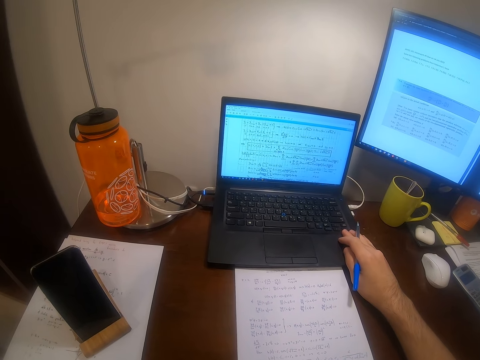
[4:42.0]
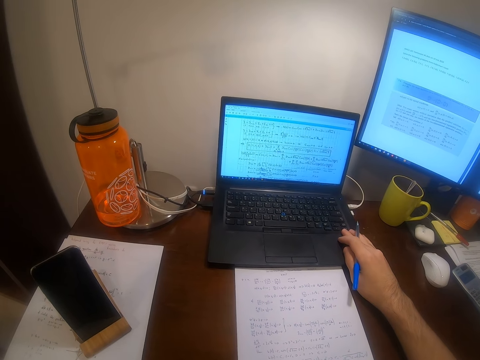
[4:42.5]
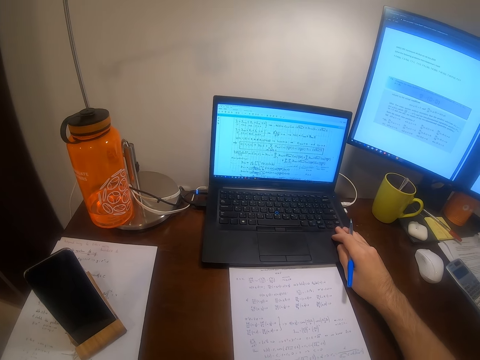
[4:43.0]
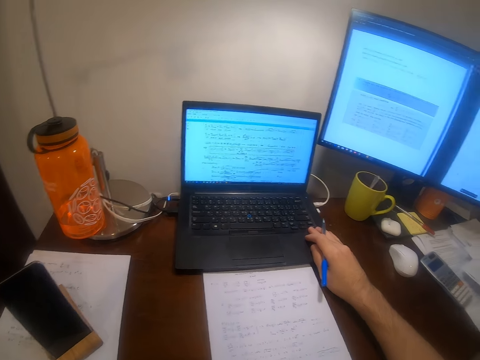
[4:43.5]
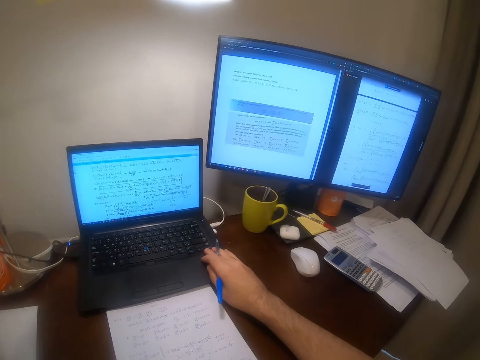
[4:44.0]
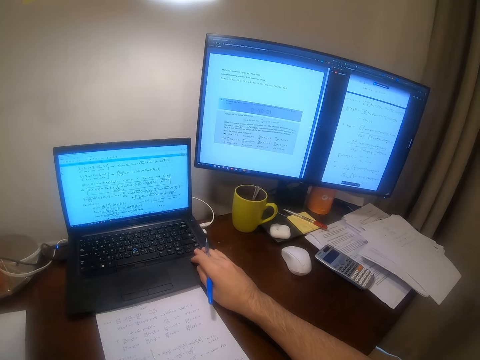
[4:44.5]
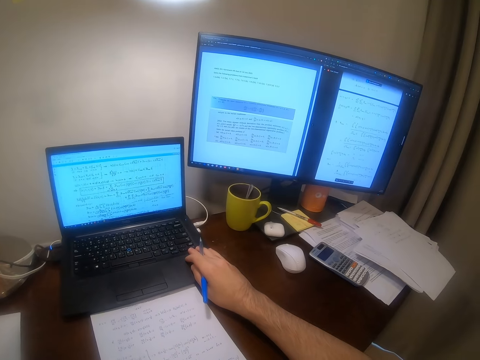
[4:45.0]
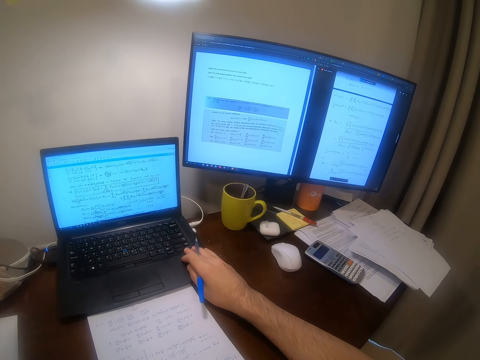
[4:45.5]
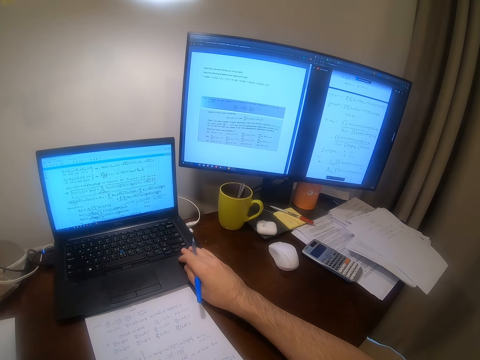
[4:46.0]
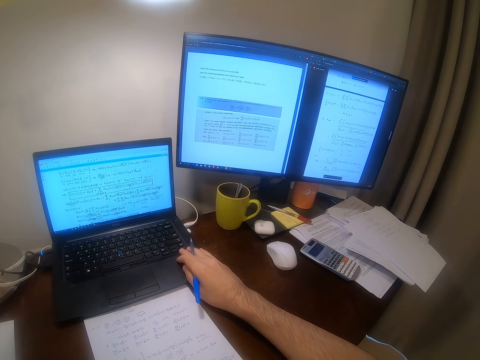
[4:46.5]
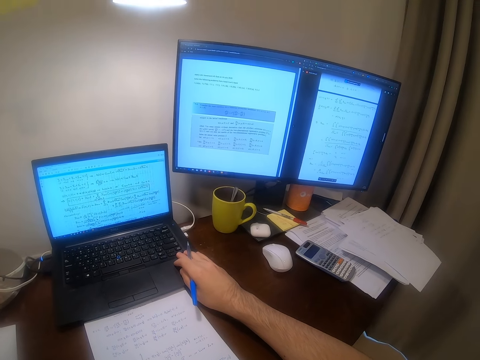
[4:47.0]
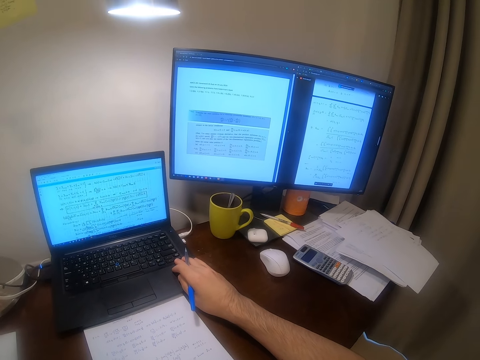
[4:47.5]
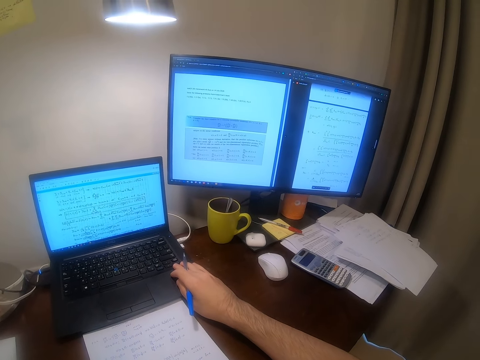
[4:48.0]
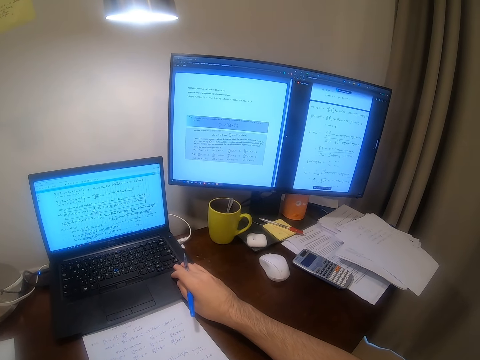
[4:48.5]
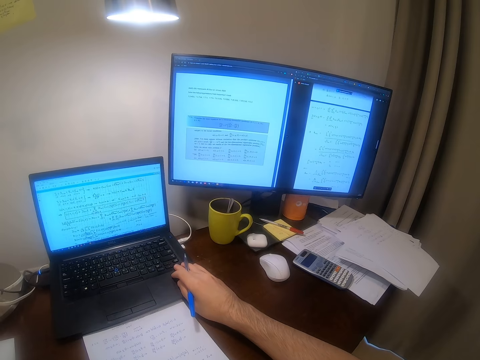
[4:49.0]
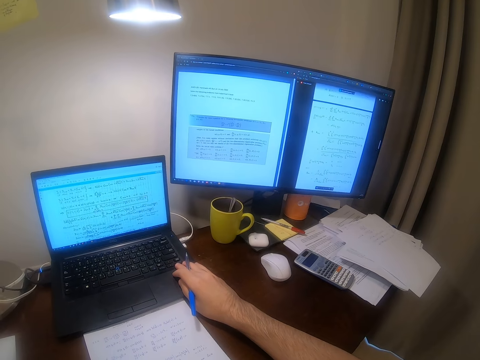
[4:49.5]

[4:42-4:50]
The camera wearer turns around the table. They turn around the office room.

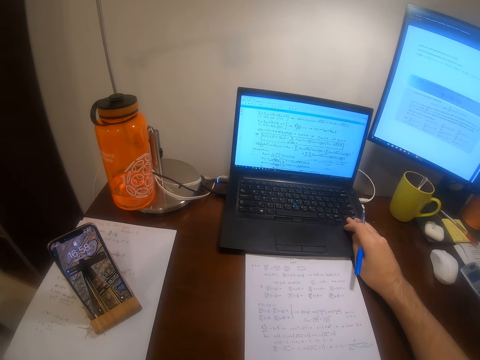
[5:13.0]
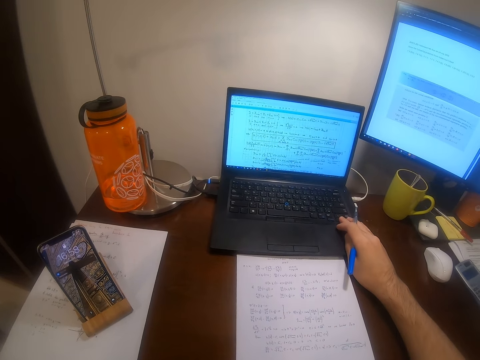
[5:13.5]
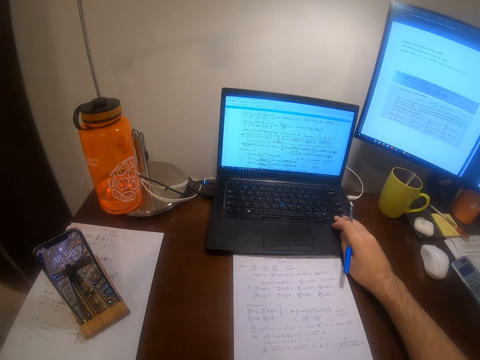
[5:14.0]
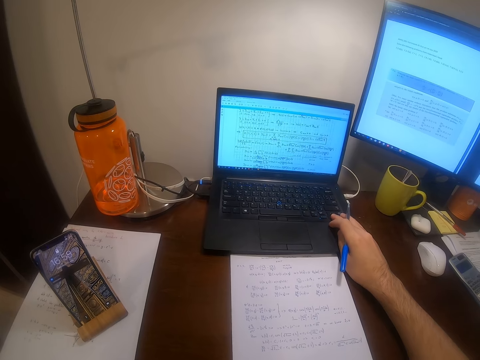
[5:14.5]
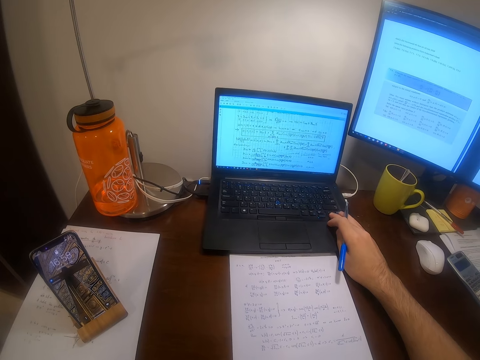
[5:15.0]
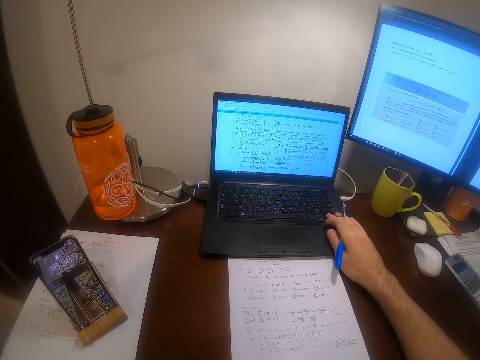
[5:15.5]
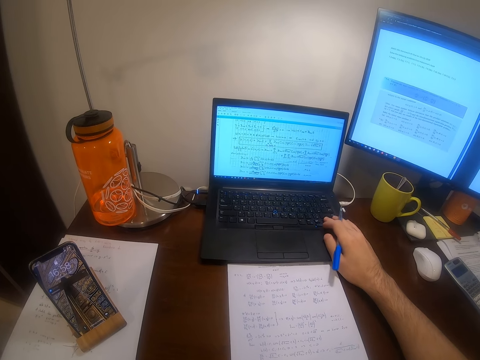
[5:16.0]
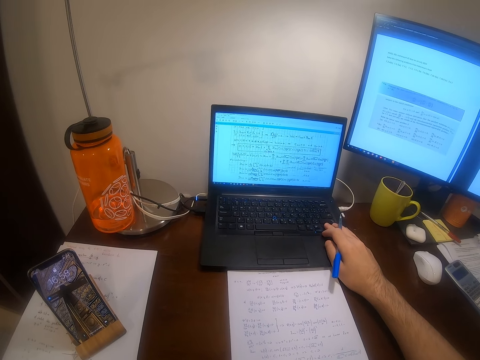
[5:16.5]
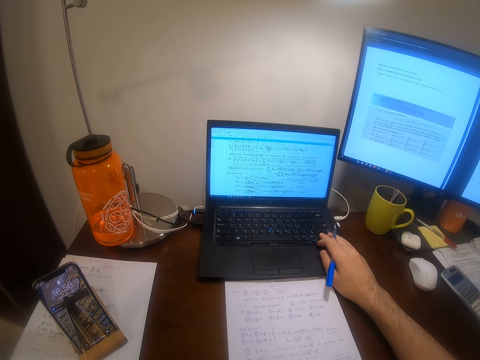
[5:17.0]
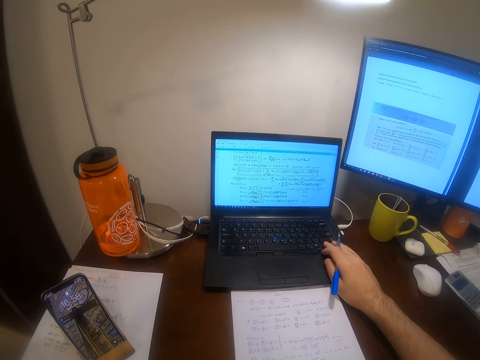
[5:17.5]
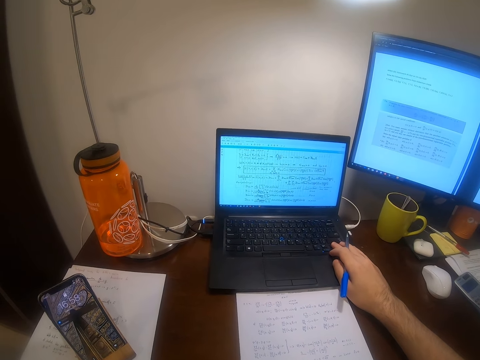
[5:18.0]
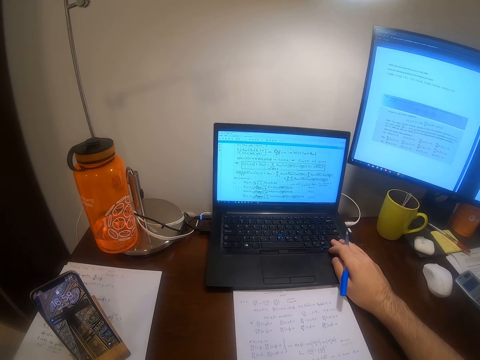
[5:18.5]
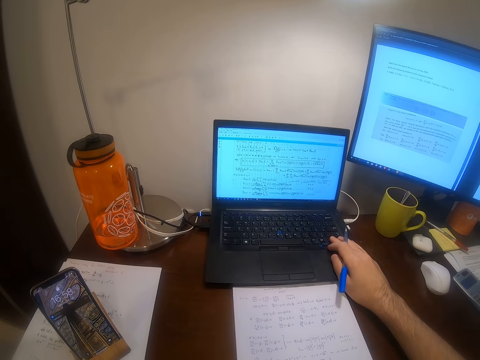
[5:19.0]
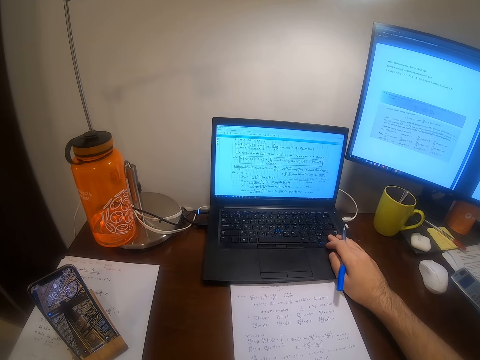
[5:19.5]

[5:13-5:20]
The camera wearer operates a computer with his right hand.

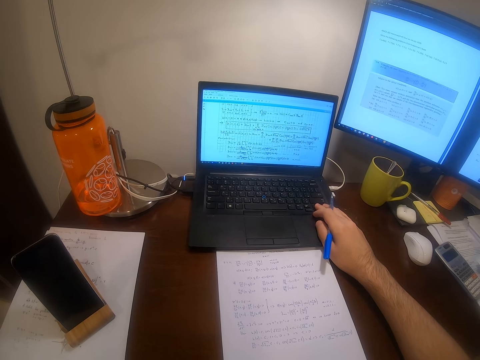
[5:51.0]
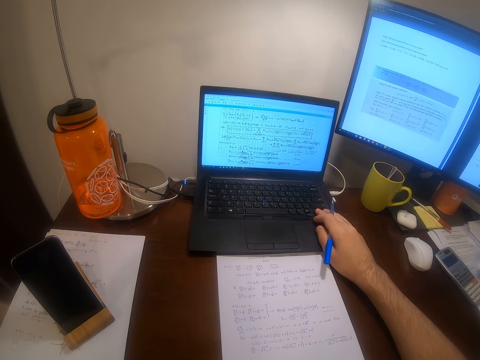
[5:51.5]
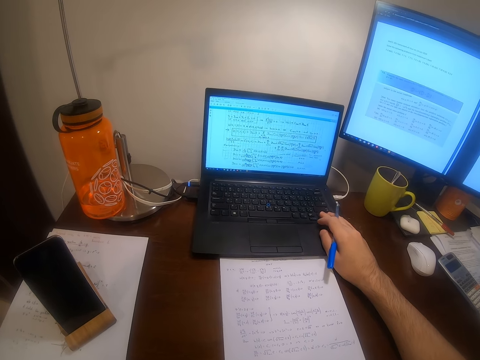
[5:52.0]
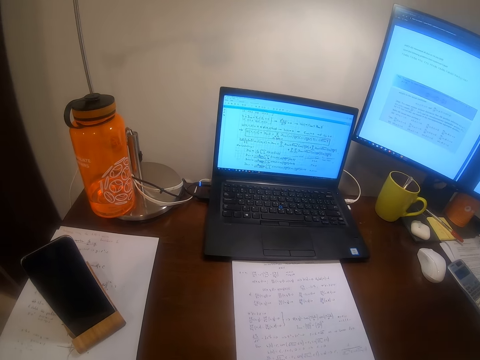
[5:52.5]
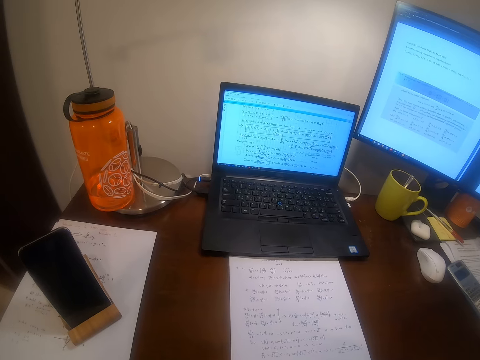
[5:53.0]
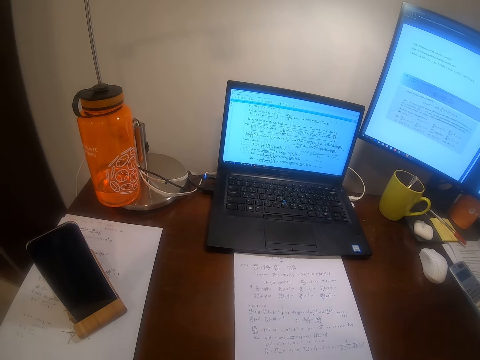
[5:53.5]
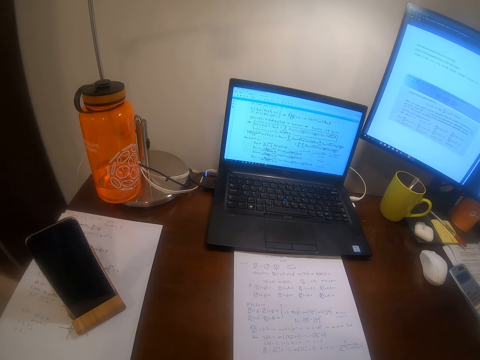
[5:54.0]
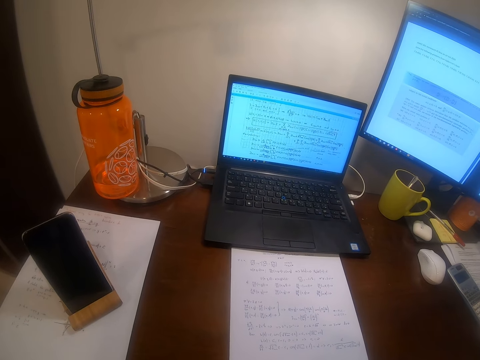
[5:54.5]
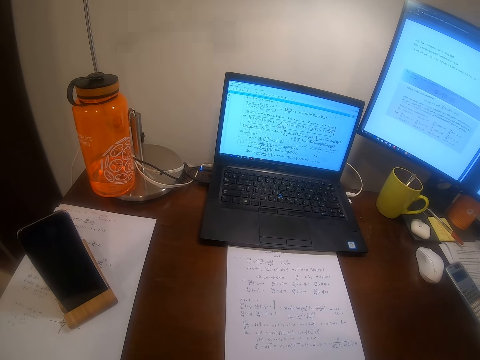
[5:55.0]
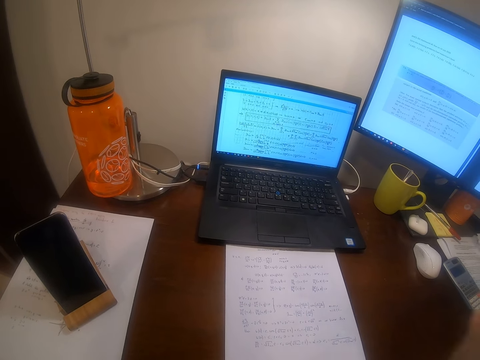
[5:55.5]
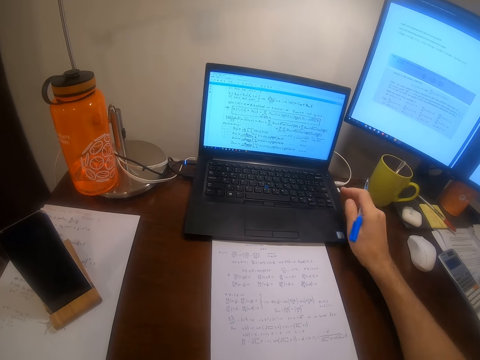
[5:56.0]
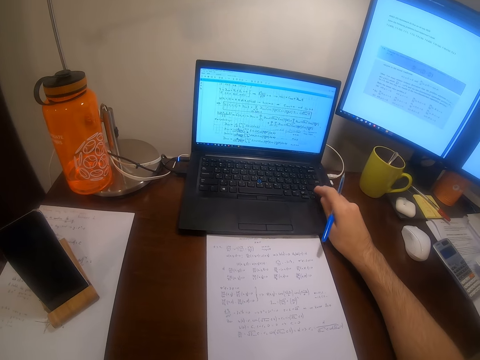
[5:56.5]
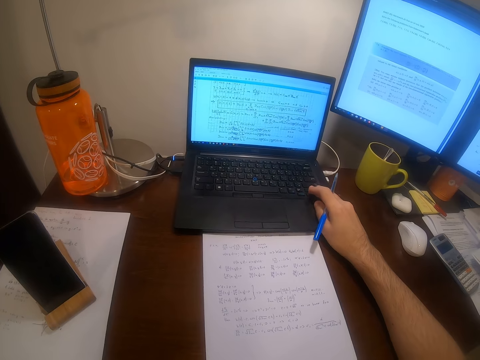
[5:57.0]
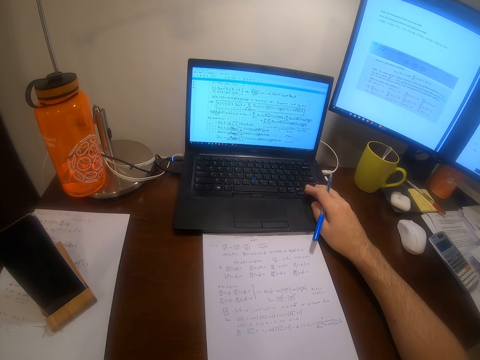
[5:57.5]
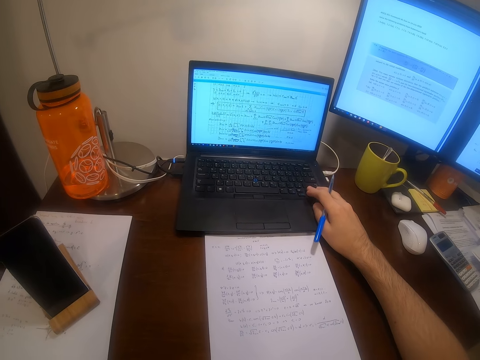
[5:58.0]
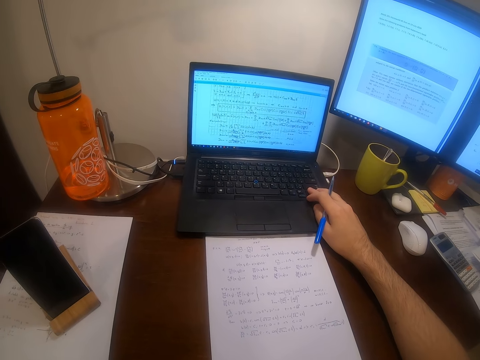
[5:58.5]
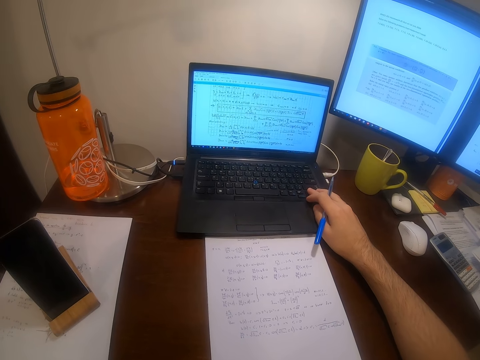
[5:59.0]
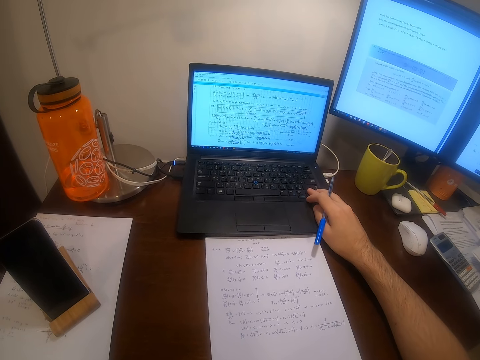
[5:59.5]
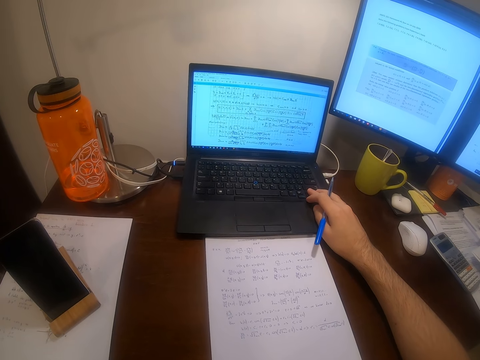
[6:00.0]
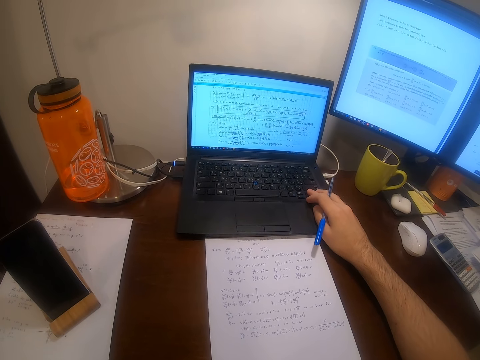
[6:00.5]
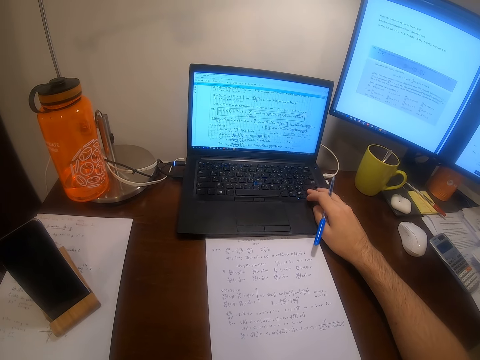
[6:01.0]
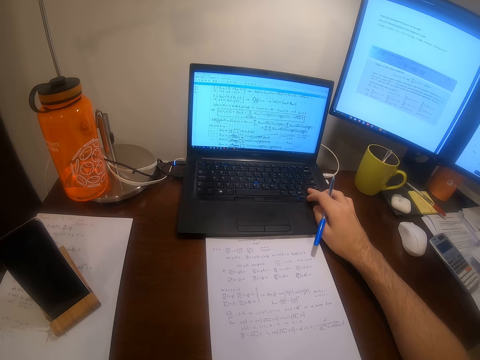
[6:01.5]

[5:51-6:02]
The camera wearer withdraws his hand from the laptop. He touches his ear with his right hand. He raises his hand towards something. He returns the hand towards the laptop. He operates the computer with his right hand. He presses a button on the laptop.
